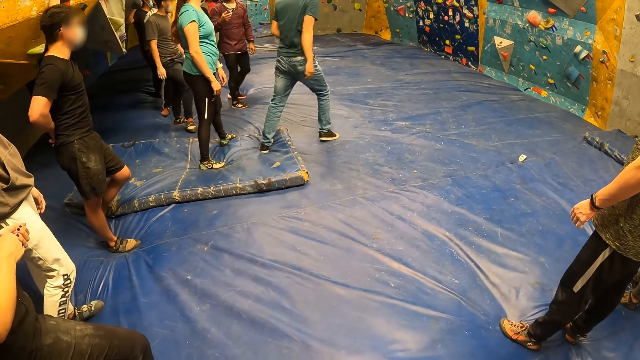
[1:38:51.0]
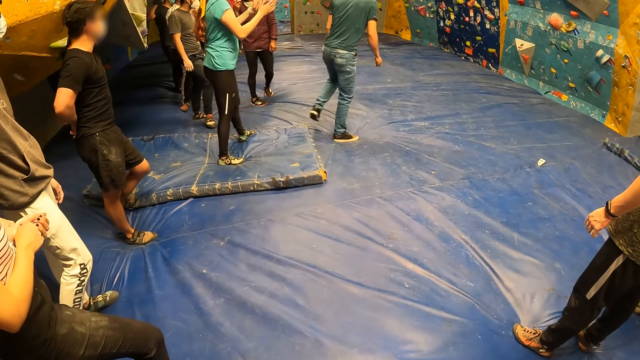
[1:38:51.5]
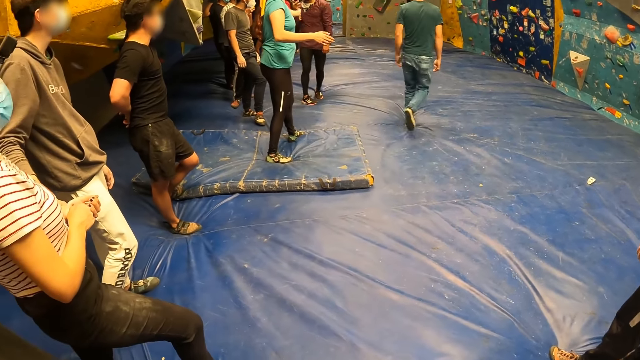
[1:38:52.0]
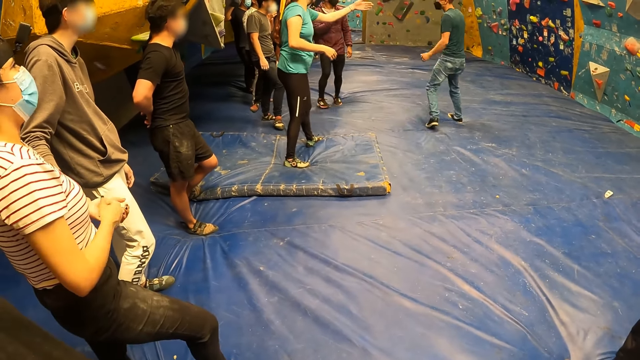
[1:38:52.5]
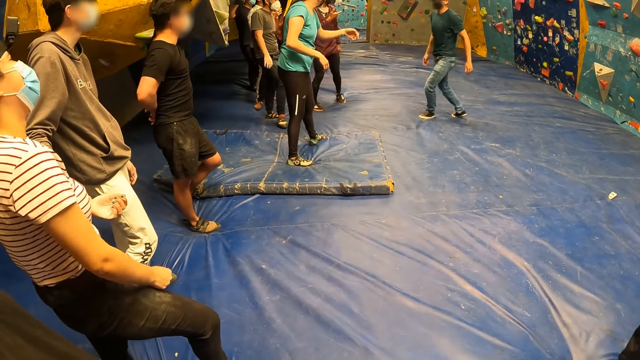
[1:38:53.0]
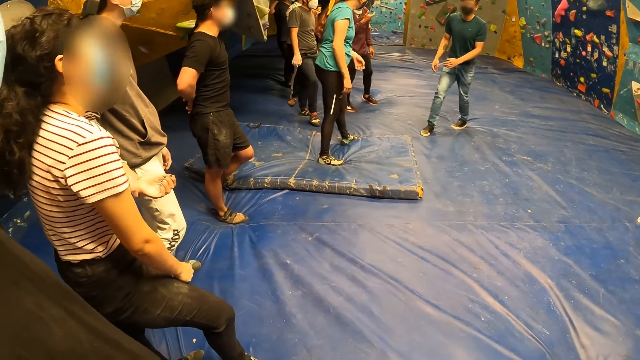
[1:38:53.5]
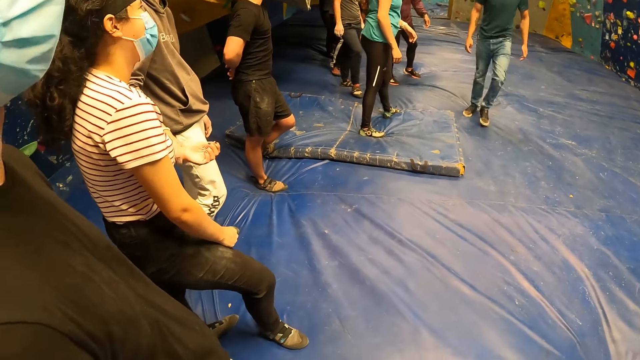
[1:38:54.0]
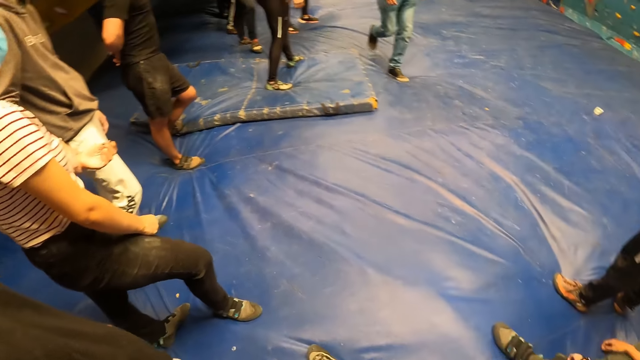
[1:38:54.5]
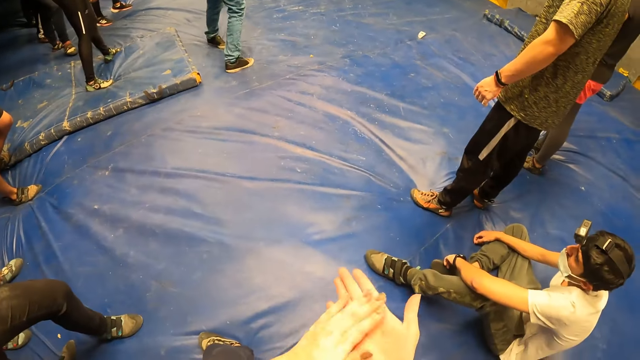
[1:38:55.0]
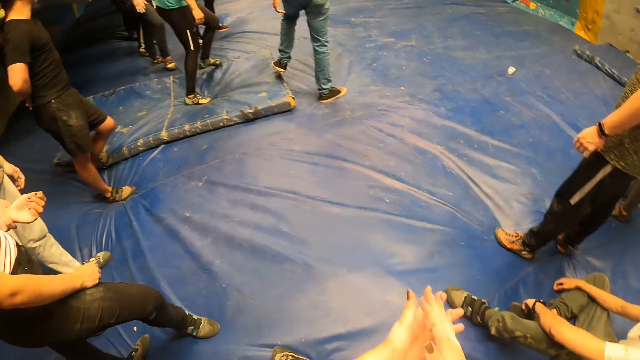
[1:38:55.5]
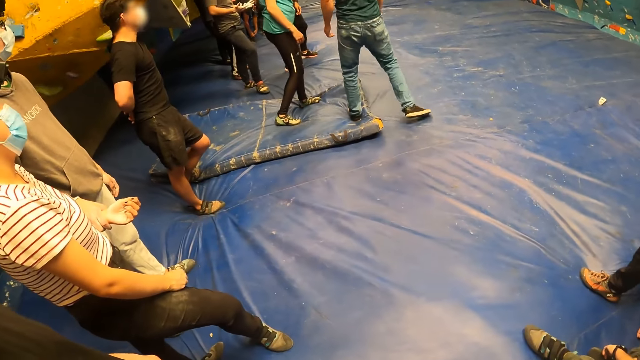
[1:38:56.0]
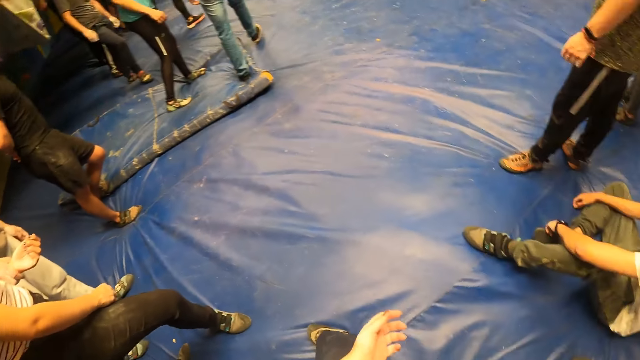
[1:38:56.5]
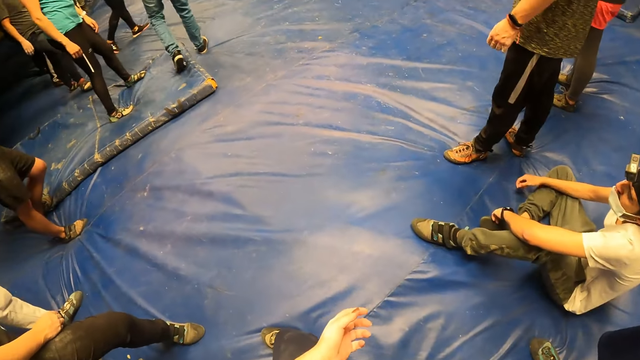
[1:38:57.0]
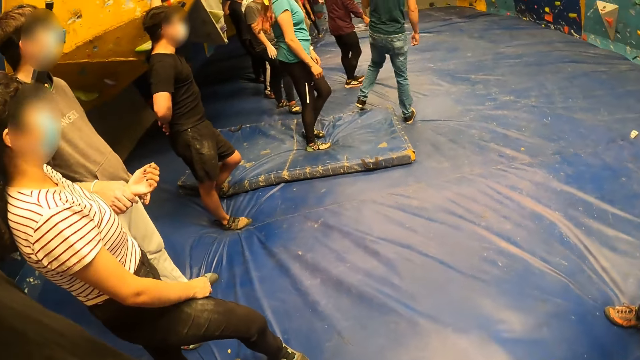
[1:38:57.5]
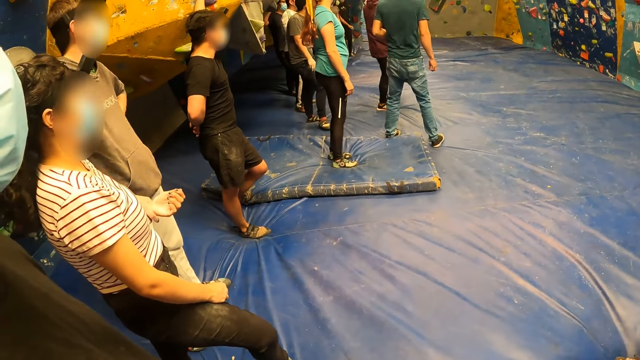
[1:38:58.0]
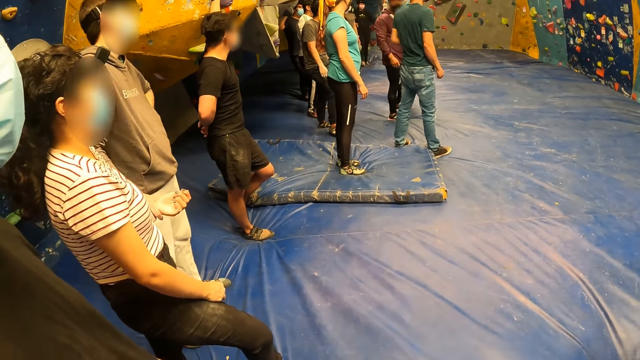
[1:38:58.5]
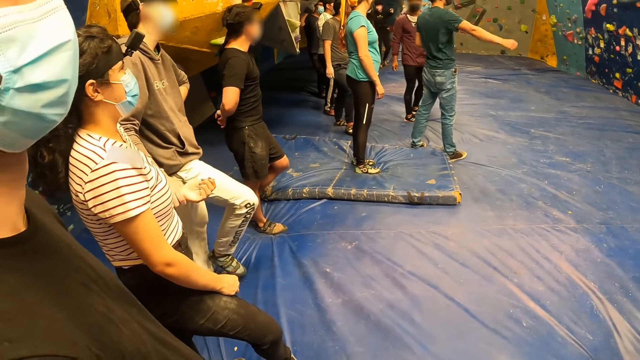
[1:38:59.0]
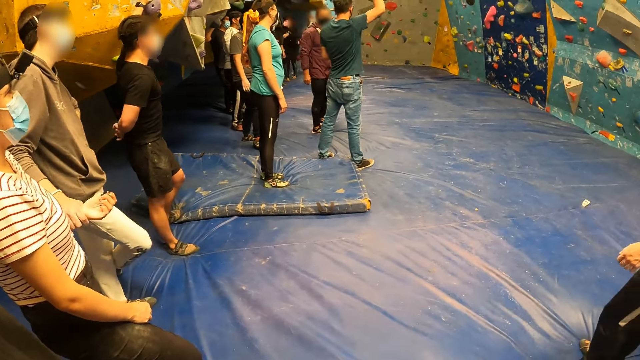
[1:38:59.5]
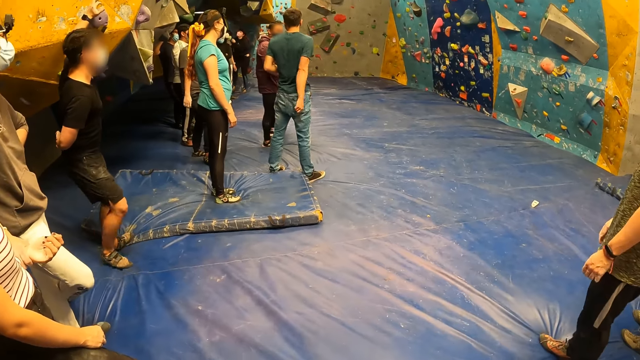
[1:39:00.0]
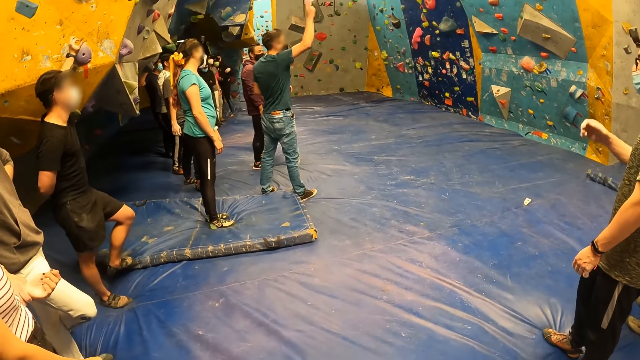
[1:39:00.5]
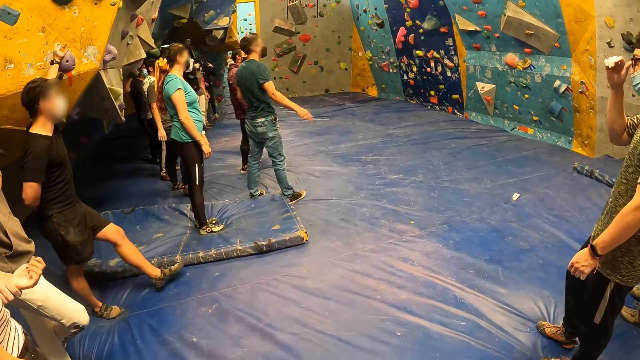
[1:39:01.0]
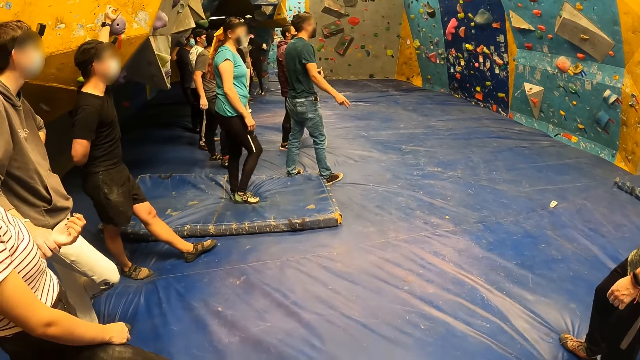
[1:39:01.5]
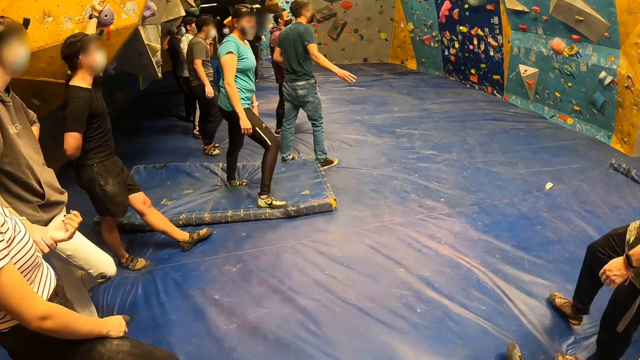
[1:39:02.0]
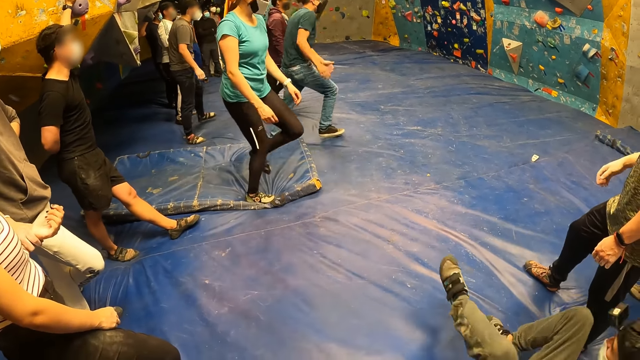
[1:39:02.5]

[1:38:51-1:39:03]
The camera wearer rubs both hands together. They look around.

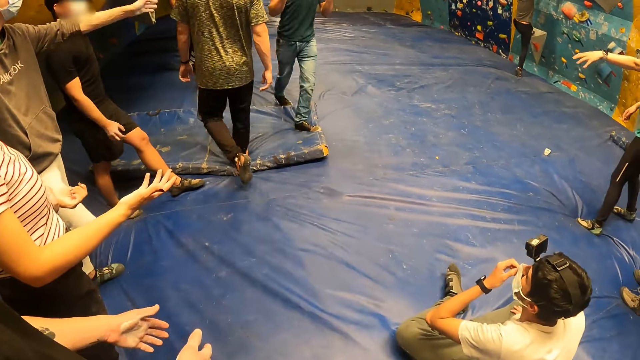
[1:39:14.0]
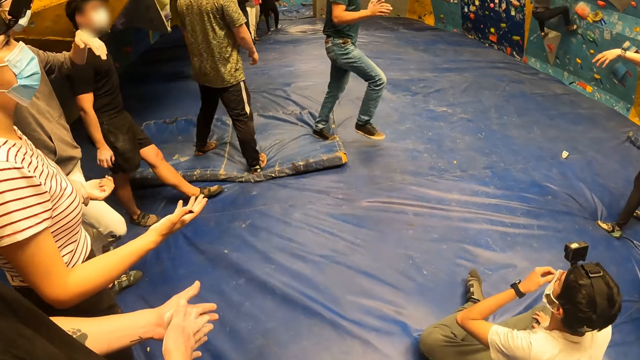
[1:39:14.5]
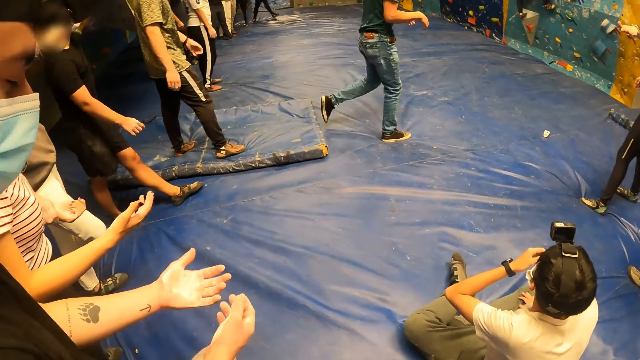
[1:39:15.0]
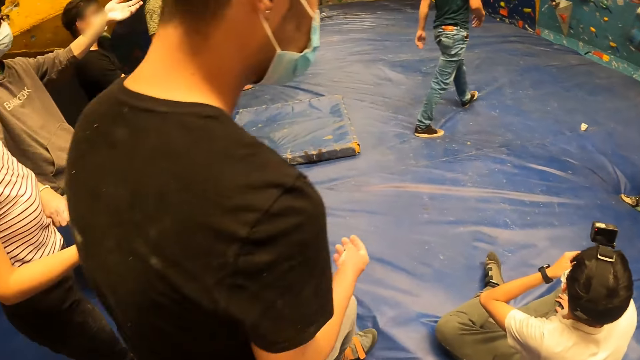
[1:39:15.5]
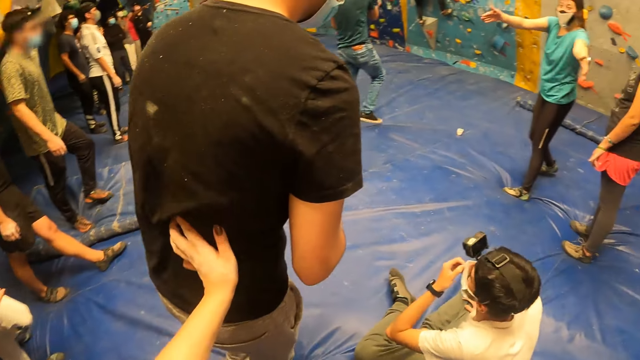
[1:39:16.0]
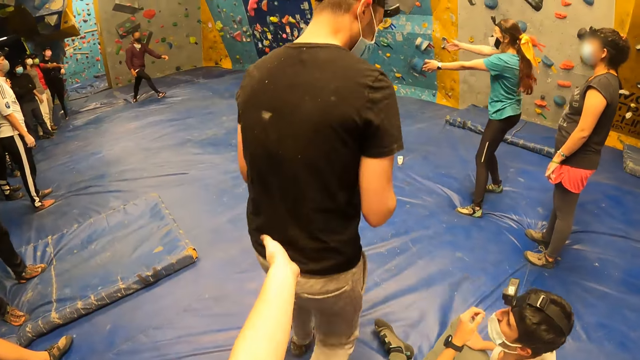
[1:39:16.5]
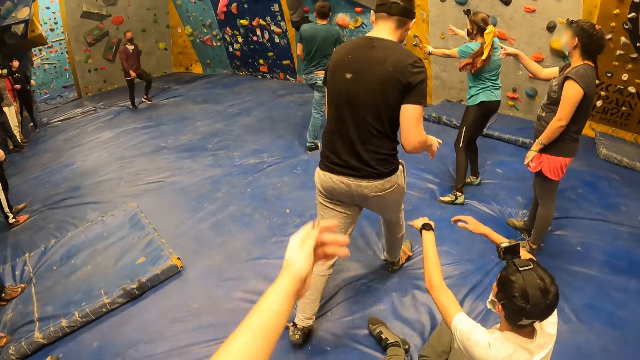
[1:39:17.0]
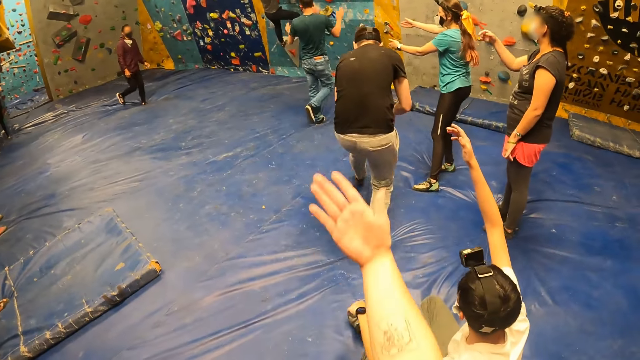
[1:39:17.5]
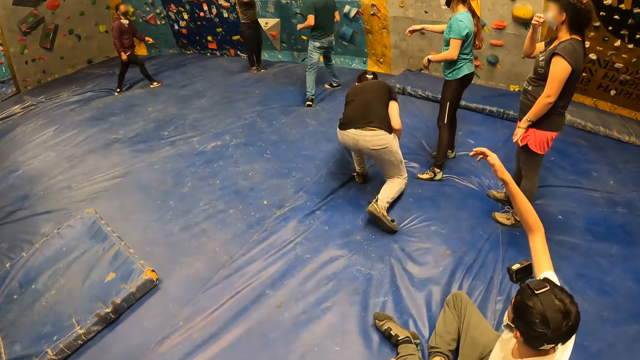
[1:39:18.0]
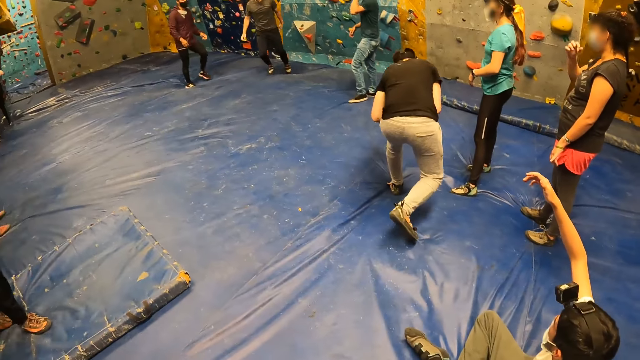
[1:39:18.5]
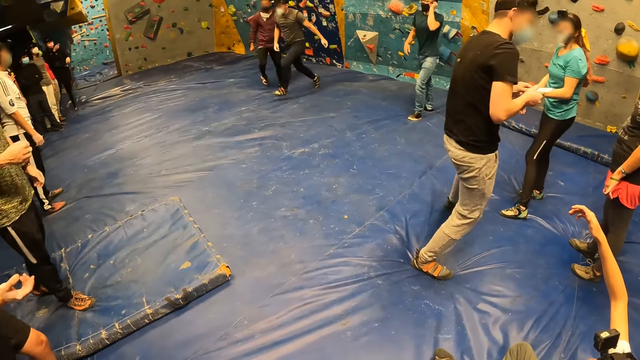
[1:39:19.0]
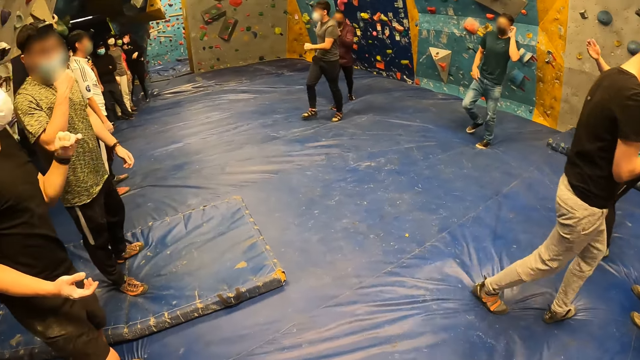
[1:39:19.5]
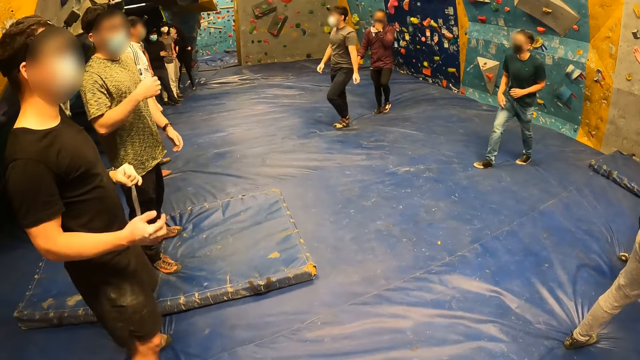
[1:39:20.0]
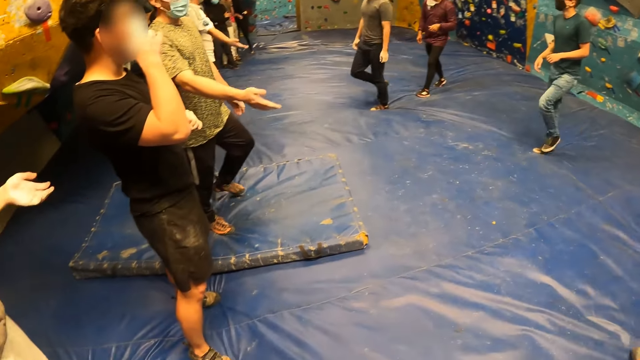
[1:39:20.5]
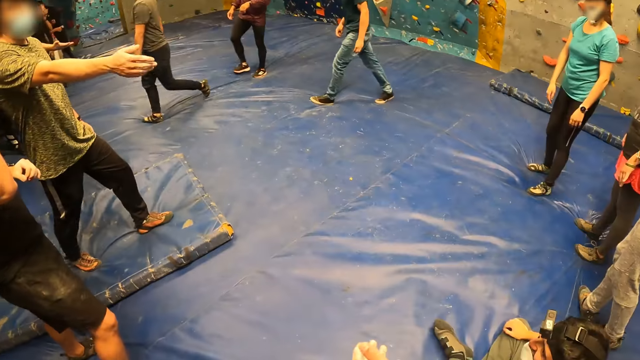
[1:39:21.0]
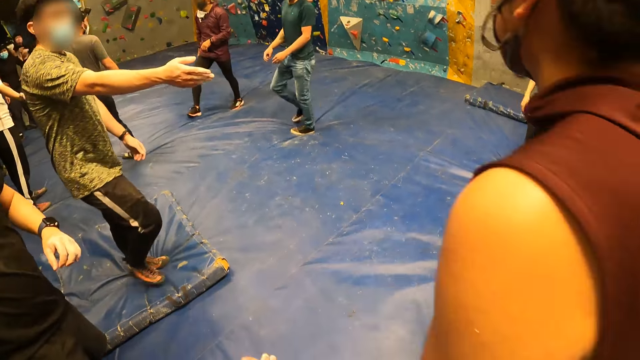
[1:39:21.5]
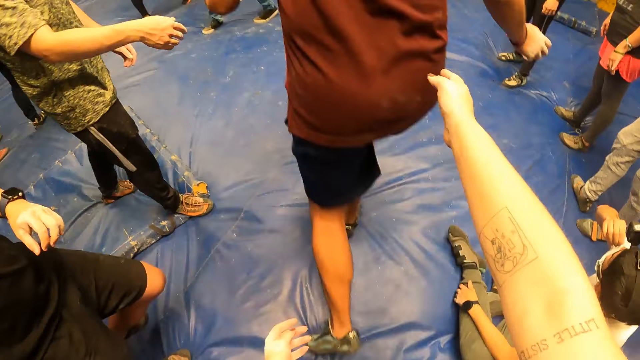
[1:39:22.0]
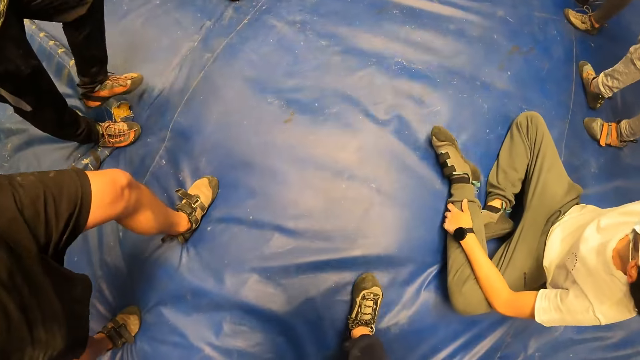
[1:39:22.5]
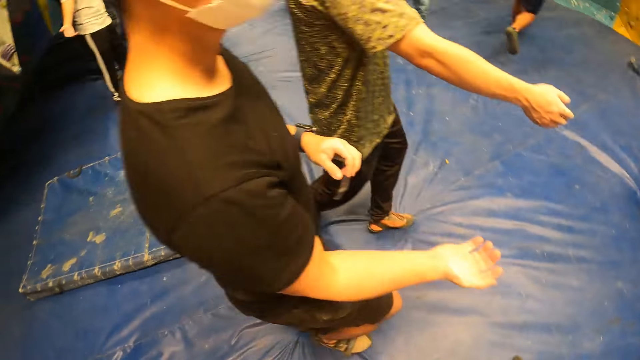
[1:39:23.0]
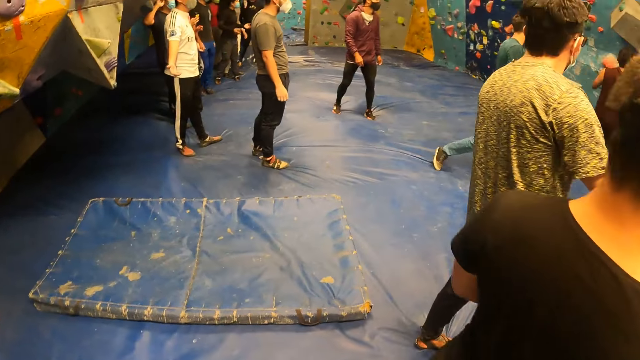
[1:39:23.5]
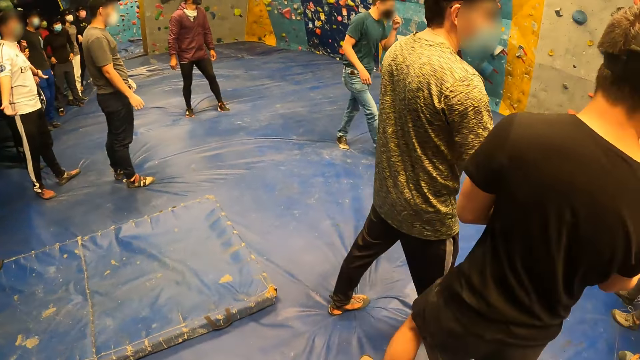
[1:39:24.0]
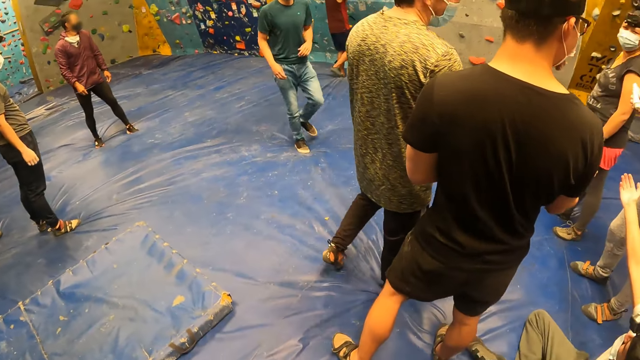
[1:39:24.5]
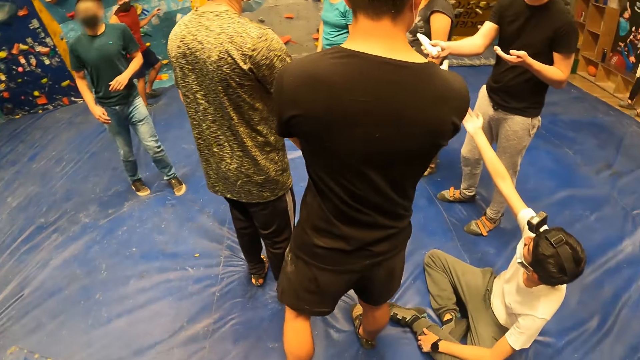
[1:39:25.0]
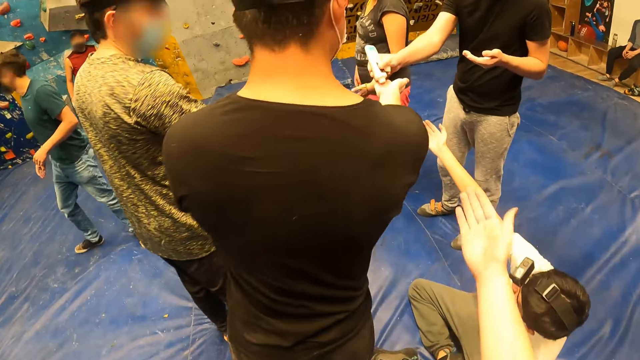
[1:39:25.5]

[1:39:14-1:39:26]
A man walks past the camera wearer at the sports complex. The camera wearer touches the man with her left hand at the sports complex. Another man touches the first man with his left hand at the sports complex. The camera wearer moves her right hand. She looks around the room. A third man touches his face with his right hand at the sports complex. A fourth man walks past the camera wearer at the sports complex. The camera wearer touches the fourth man with her left hand at the sports complex. She stretches her right hand and drops her right hand. The third man walks past the camera wearer at the sports complex. The camera wearer moves around the room and walks around the room. She looks around the room. The third man collects sanitizer from the first man with his right hand.
